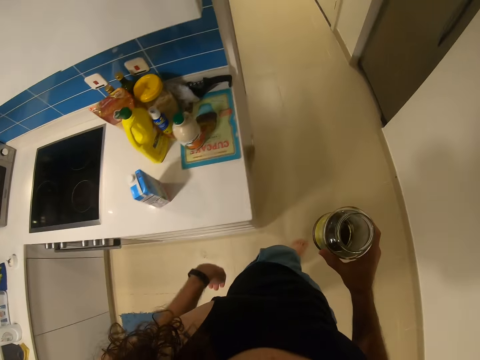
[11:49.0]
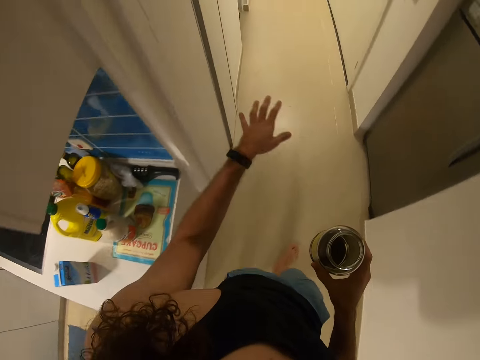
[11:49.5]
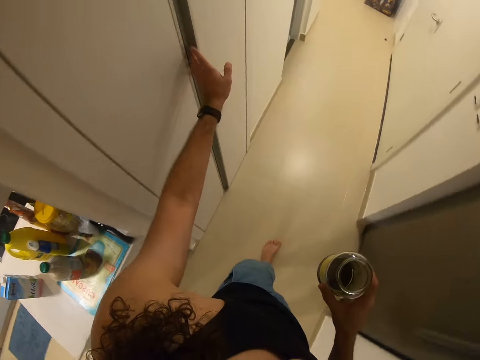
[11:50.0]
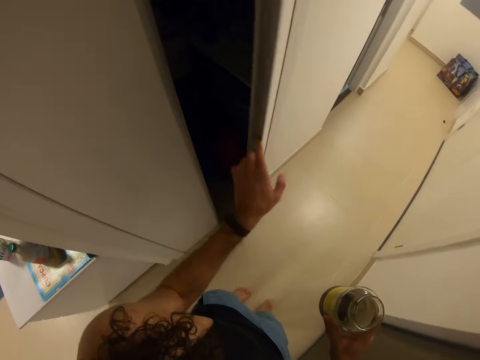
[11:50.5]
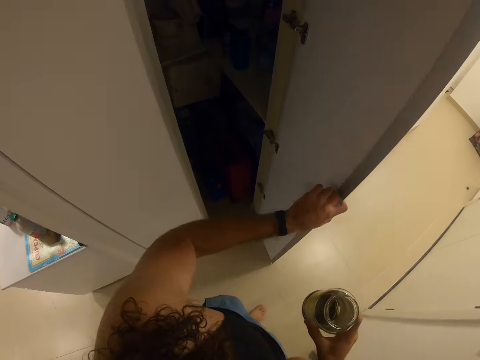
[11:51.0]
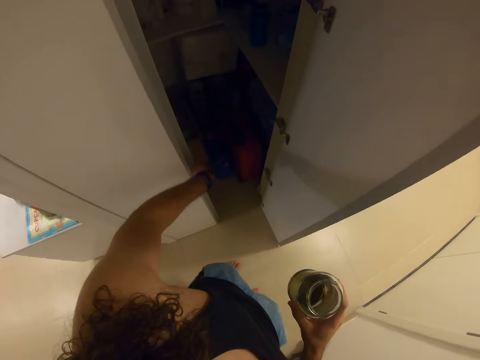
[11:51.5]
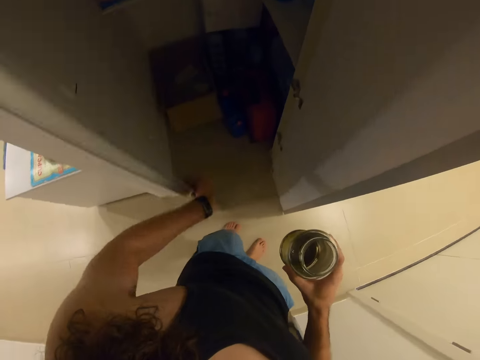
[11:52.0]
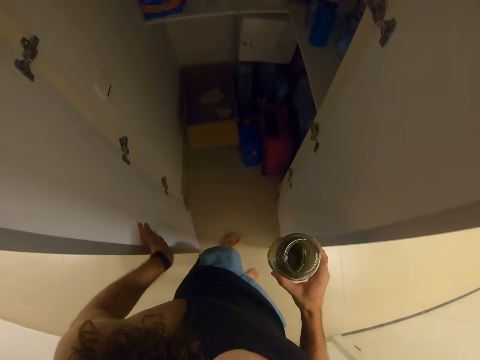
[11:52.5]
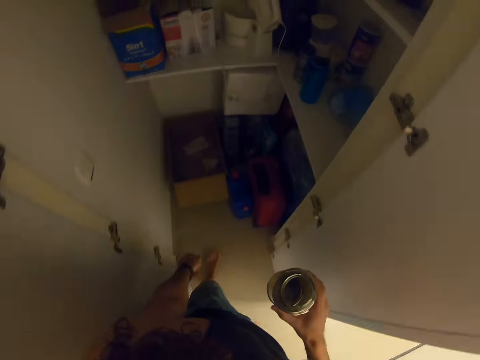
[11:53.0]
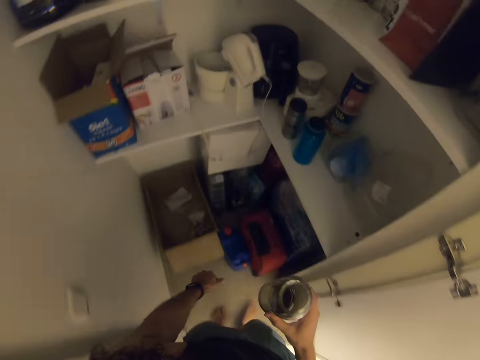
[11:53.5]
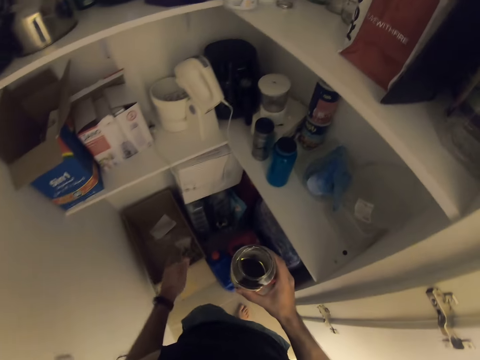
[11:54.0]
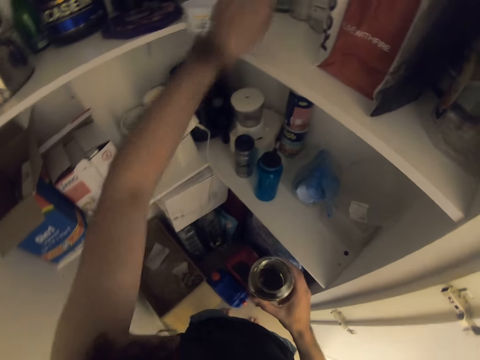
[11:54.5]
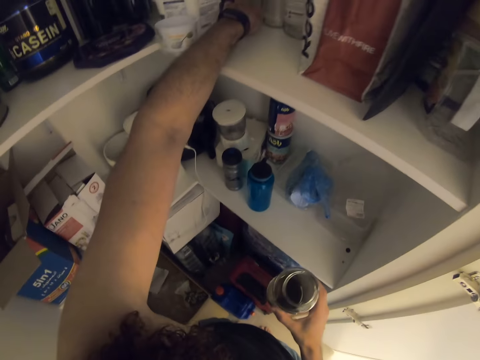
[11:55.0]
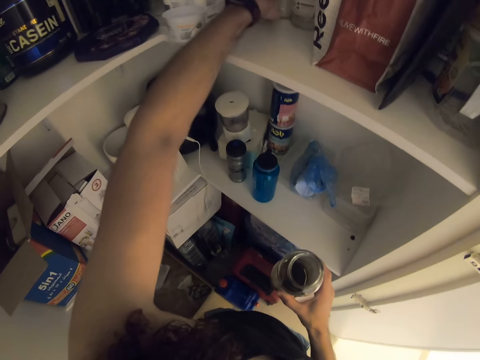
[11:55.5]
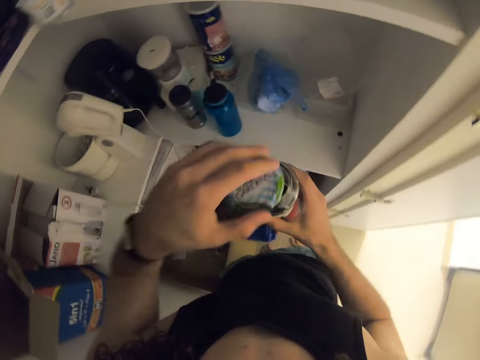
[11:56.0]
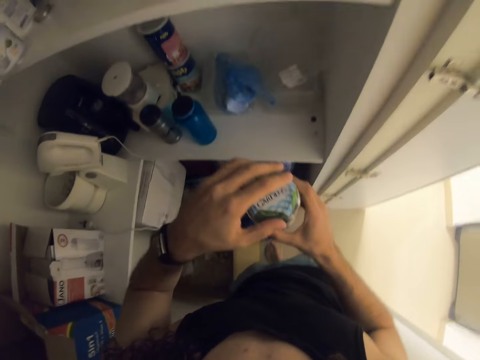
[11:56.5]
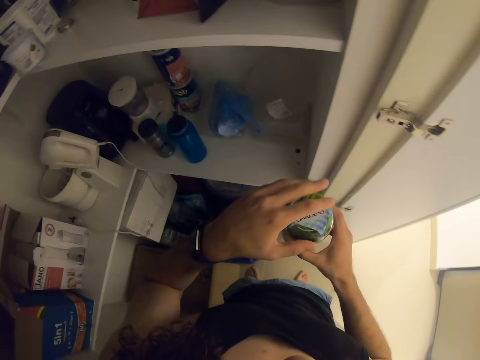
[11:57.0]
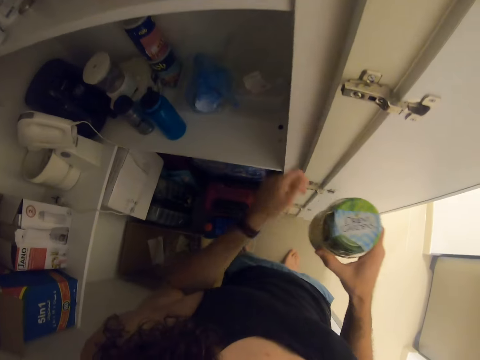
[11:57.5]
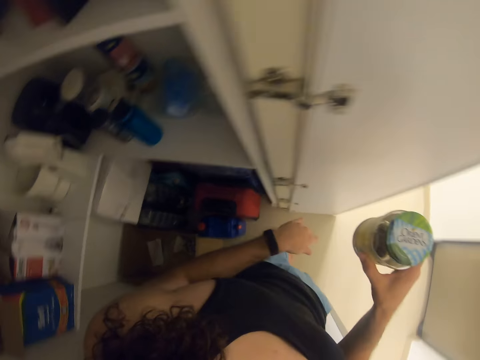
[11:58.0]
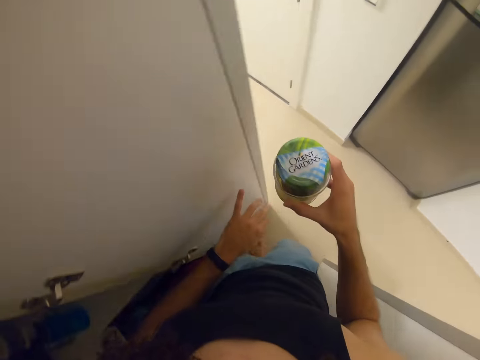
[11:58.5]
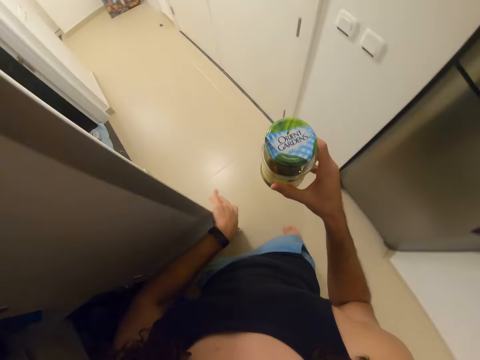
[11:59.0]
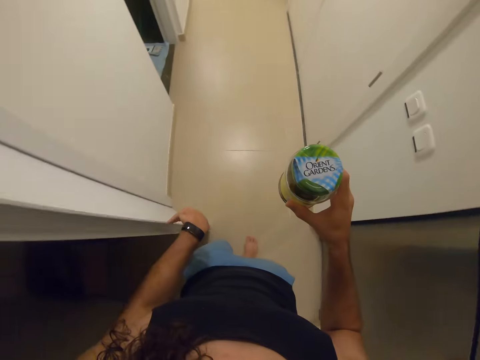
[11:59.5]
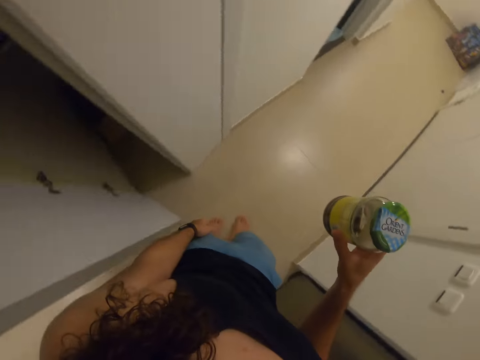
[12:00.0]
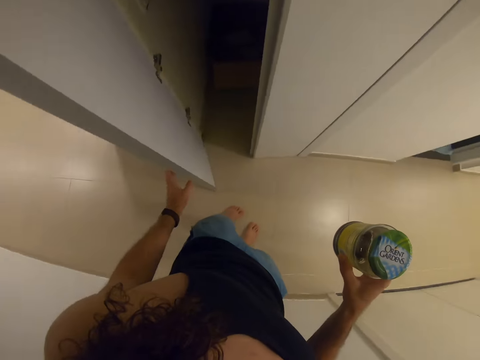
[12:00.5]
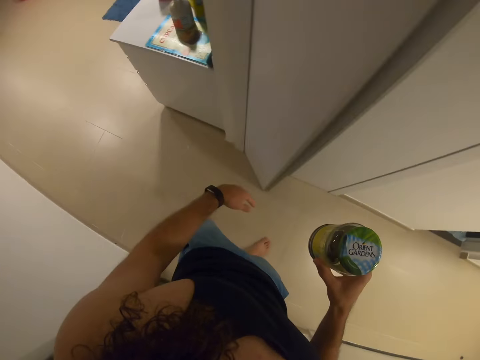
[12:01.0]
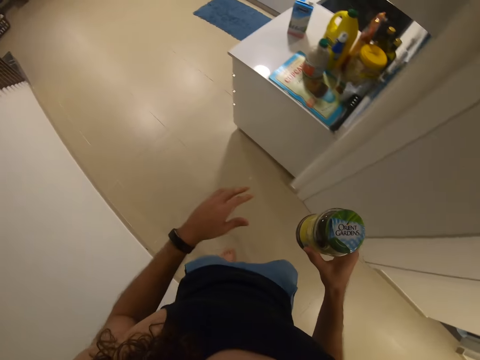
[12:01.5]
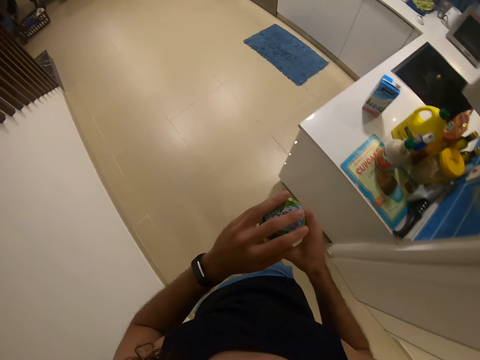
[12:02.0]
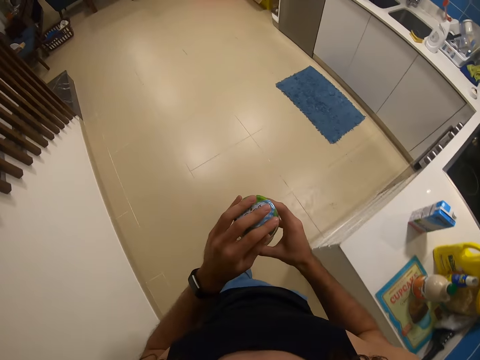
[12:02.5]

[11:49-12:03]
The camera wearer opens the pantry door. They enter the pantry. They pick up the glass tin lid. They put it on the glass tin. They close the pantry door.

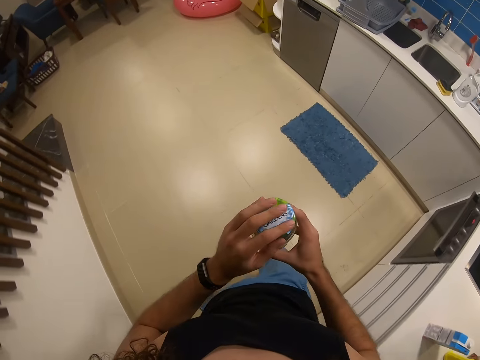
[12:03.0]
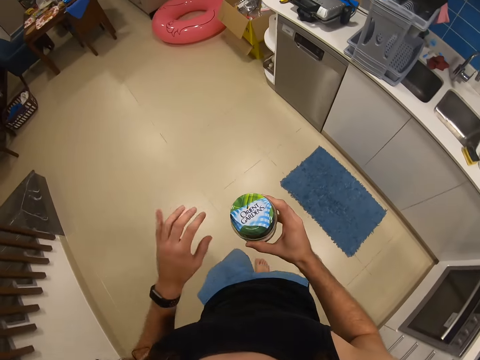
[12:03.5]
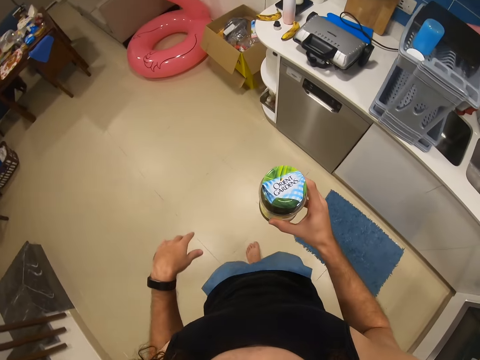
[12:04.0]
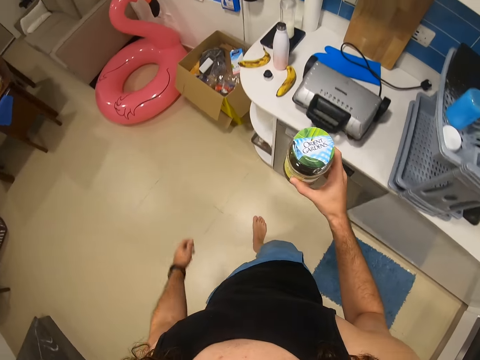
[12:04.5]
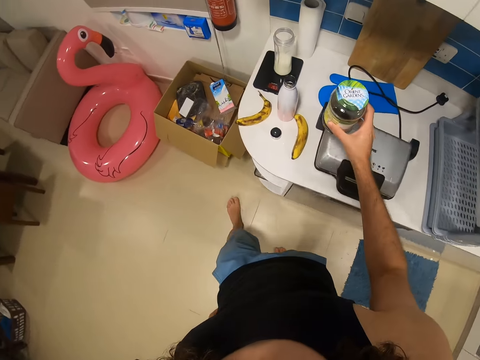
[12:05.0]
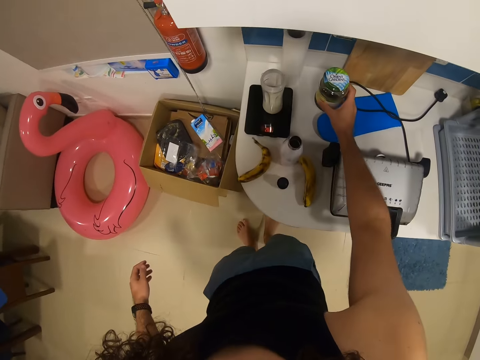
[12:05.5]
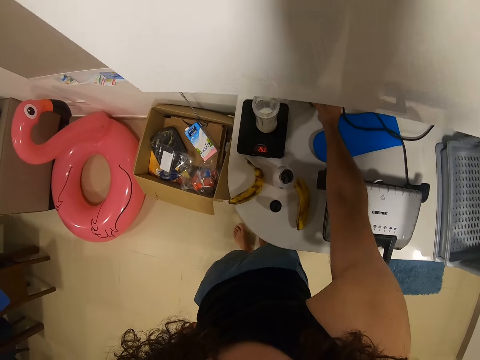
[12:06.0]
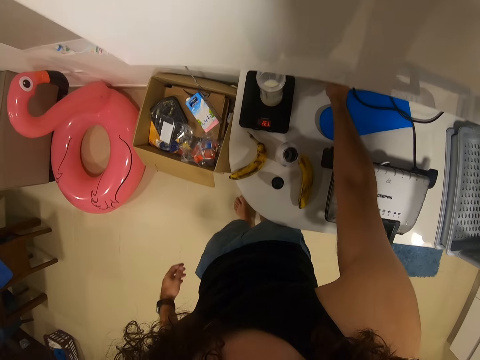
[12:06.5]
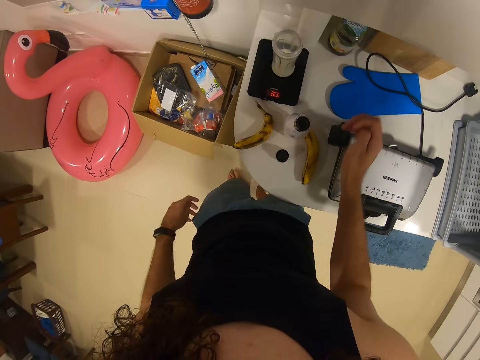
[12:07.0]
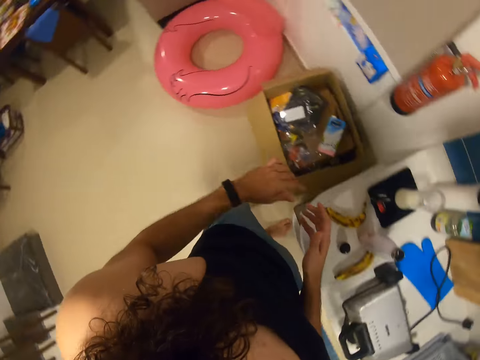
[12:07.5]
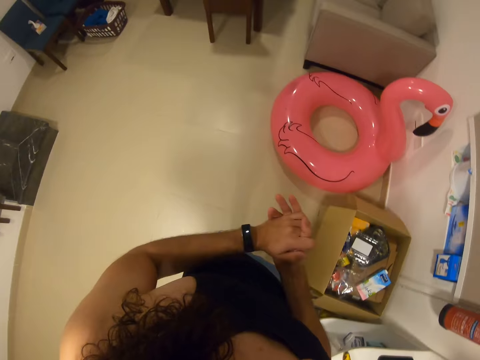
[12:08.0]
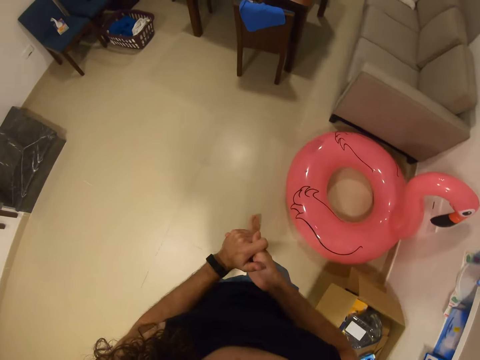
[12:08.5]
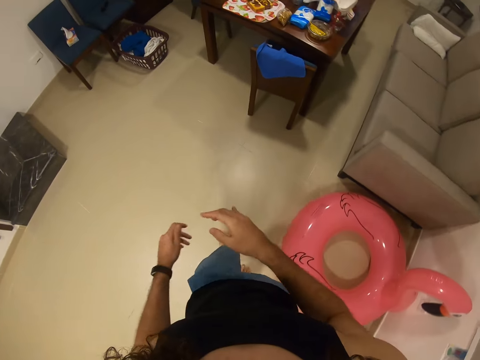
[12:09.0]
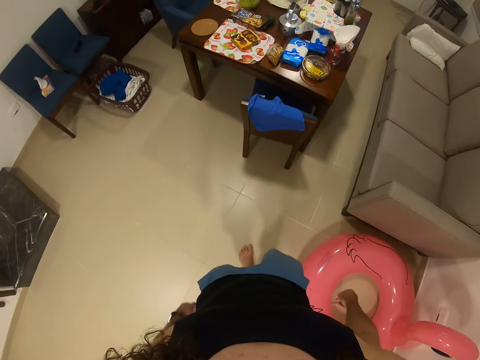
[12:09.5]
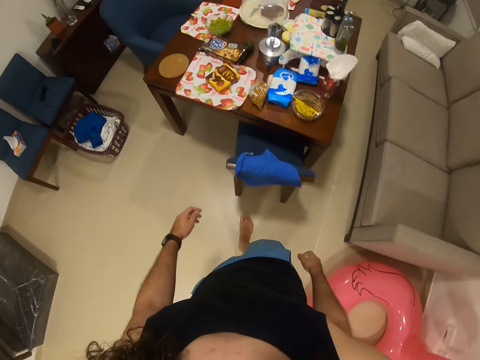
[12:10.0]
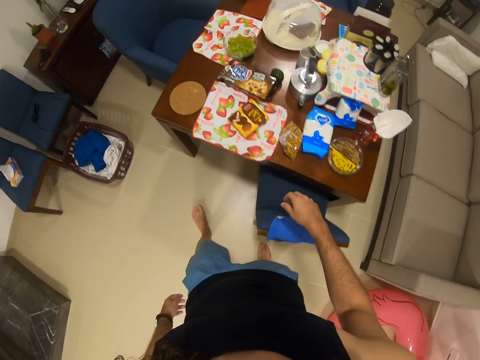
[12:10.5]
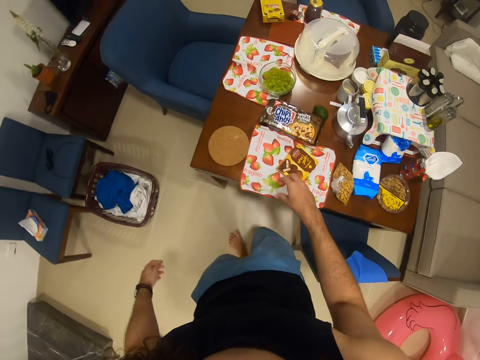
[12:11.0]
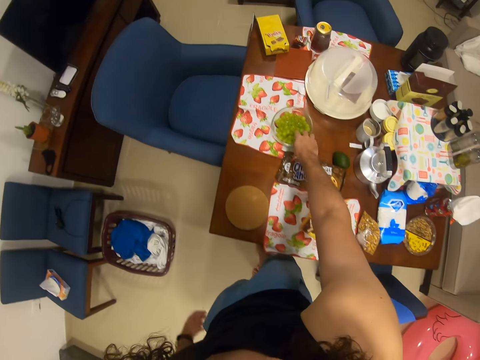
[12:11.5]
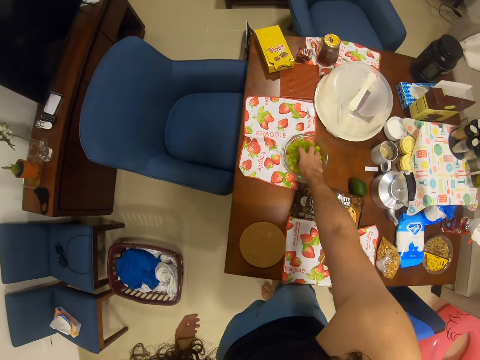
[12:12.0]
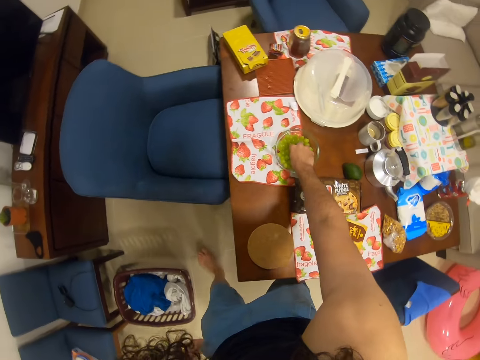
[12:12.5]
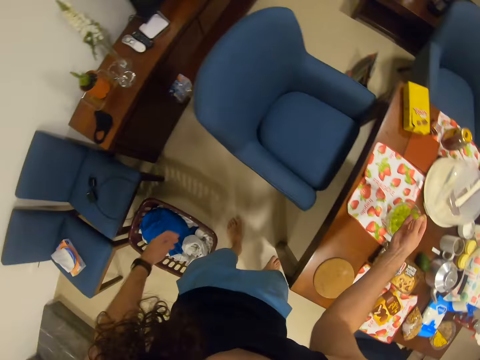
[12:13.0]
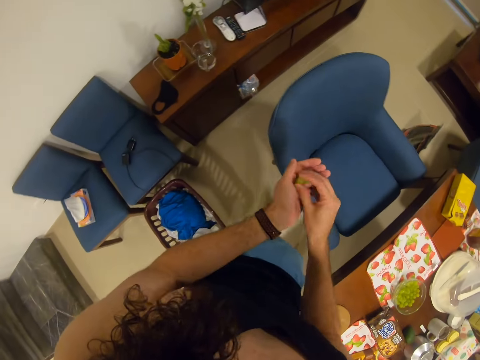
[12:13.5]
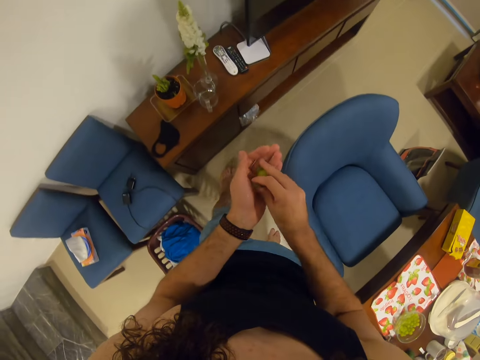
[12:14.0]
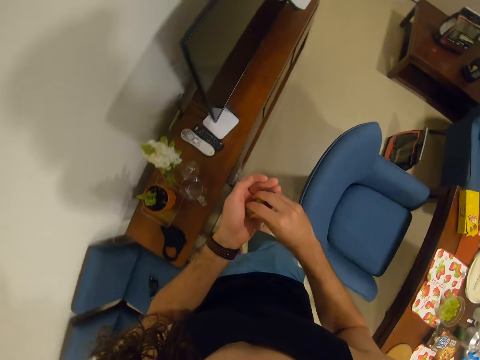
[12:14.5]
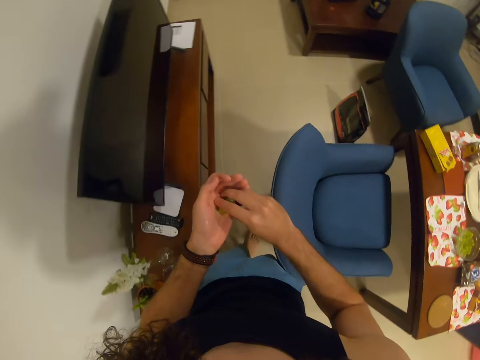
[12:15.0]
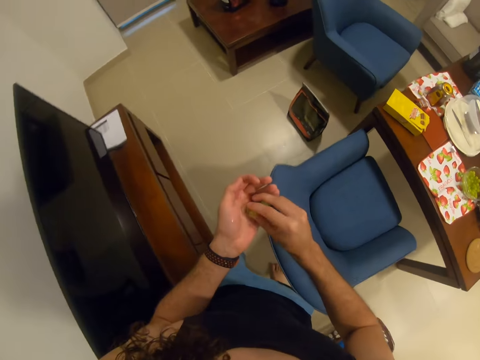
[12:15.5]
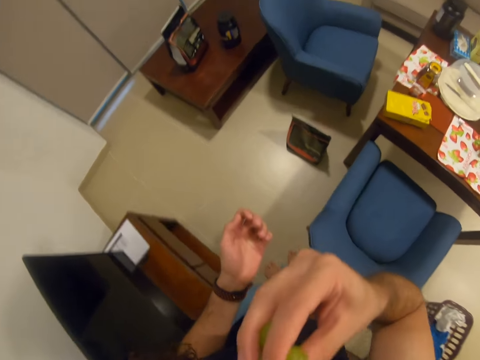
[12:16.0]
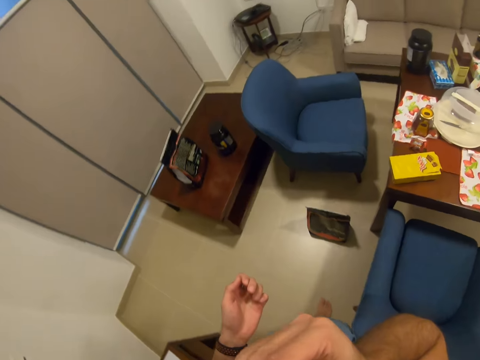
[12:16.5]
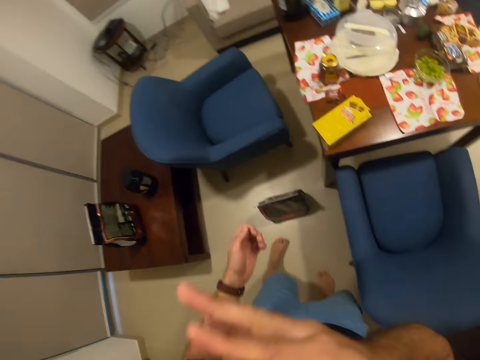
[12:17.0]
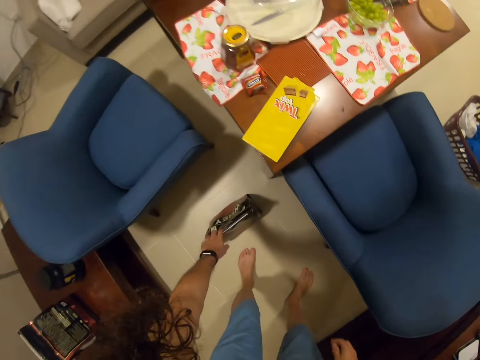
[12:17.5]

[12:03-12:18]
The camera wearer puts the glass jar on the table. They take the grapes. They eat the grapes.
